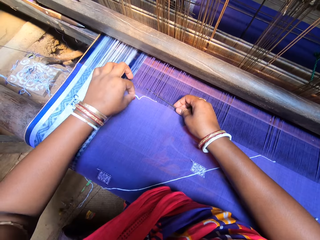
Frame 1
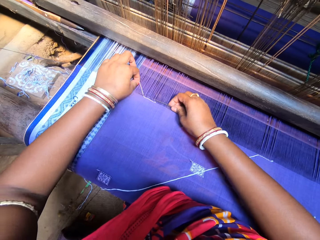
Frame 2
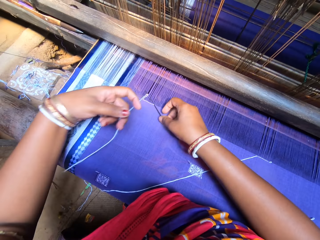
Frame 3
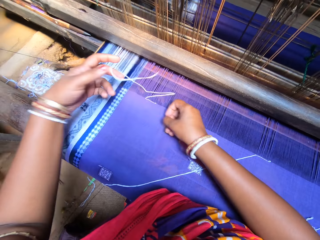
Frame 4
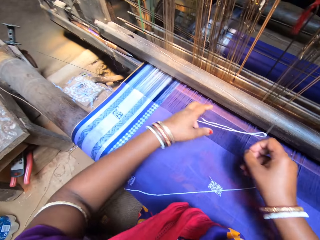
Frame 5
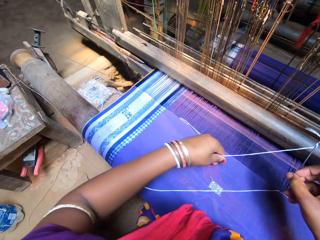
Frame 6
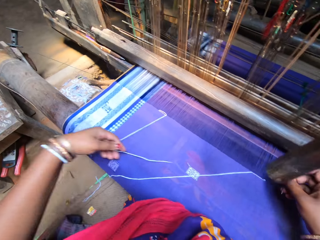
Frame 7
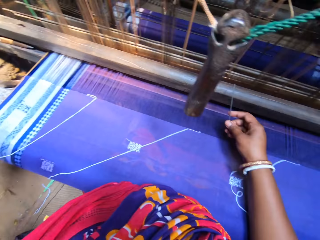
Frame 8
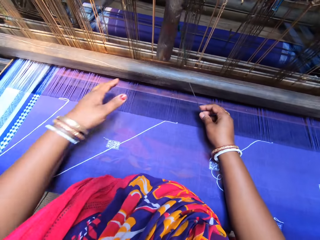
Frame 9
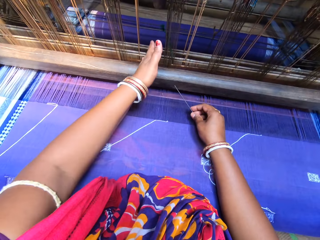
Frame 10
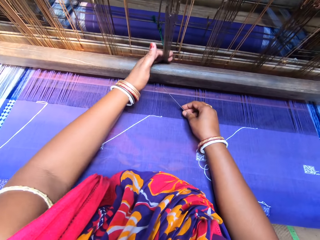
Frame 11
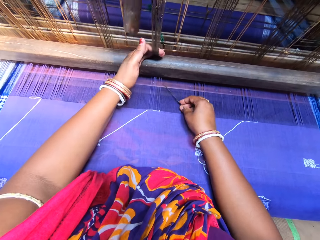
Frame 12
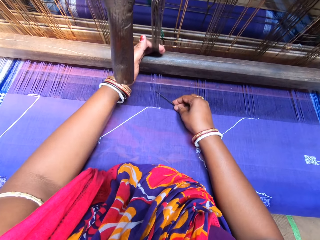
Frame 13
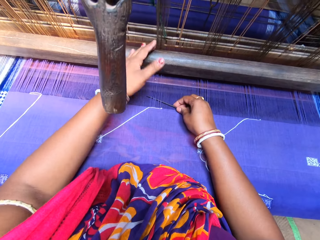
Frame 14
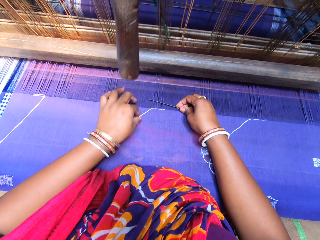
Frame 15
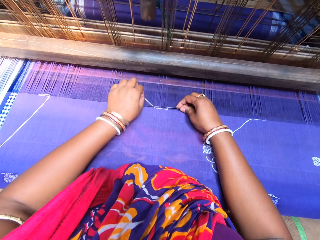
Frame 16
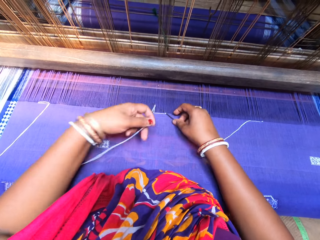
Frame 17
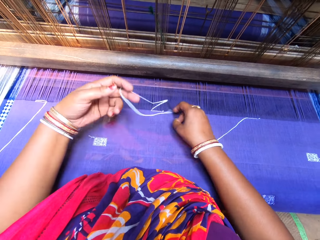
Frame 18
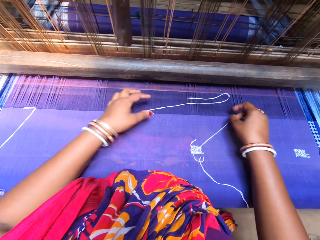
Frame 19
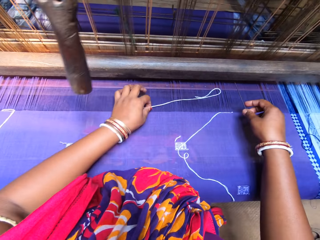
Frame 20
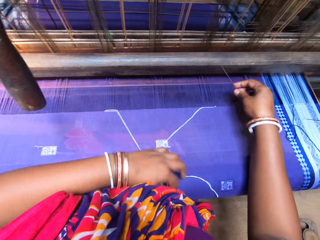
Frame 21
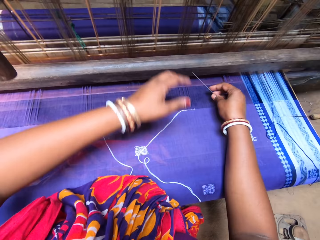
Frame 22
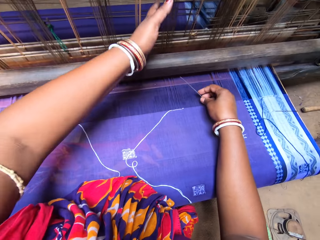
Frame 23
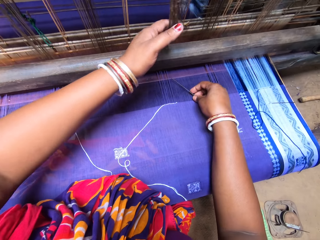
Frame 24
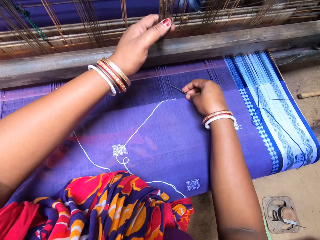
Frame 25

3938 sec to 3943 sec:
The camera wearer grabs the thread with her left hand. She folds the thread with the needle in her right hand. She pulls the thread with her left hand and holds the thread. She pulls the loom heddles with her left hand and holds the threads. She moves the needle behind the fabric thread with her right hand. She grabs the thread with her left hand and holds the thread. She folds the thread with the needle in her right hand. She pulls the thread with her left hand and repositions the thread. She pulls the loom heddles with her left hand and holds the strings.

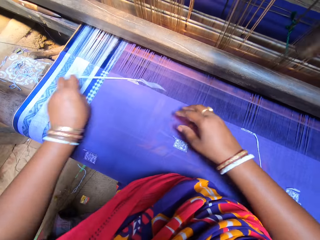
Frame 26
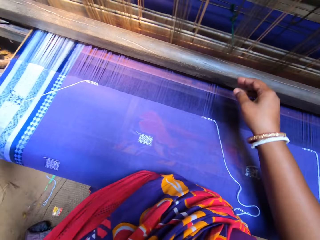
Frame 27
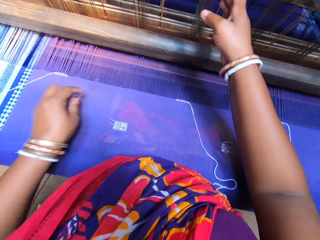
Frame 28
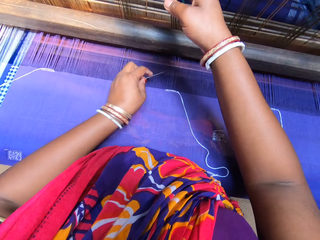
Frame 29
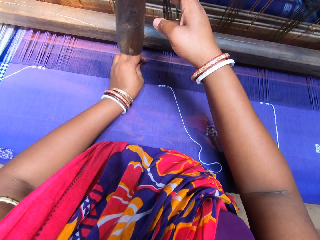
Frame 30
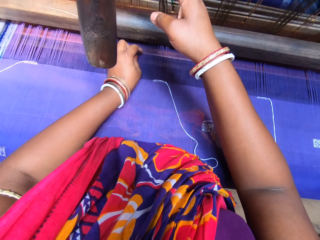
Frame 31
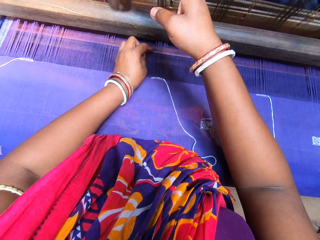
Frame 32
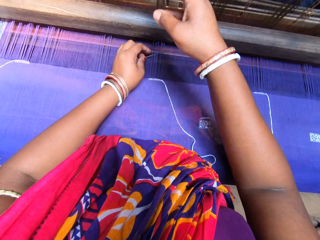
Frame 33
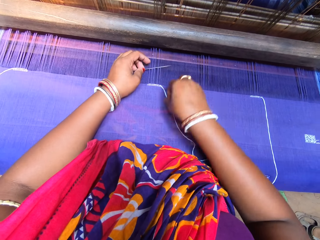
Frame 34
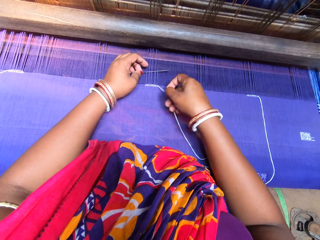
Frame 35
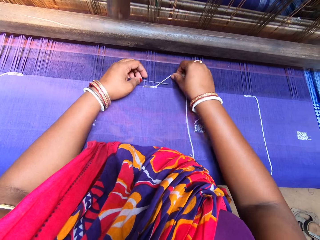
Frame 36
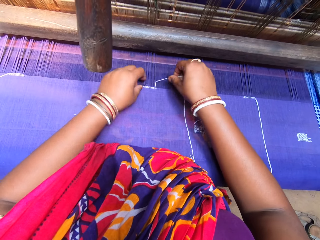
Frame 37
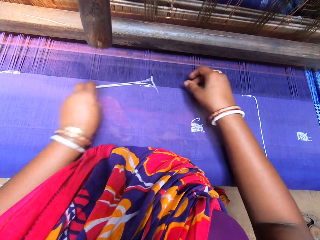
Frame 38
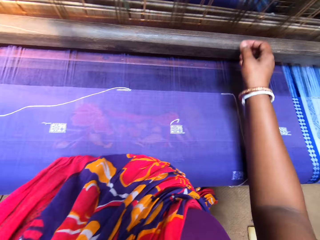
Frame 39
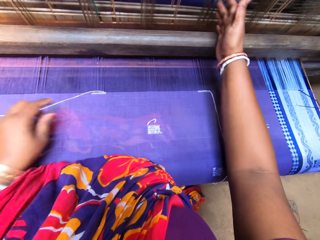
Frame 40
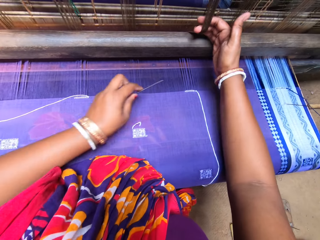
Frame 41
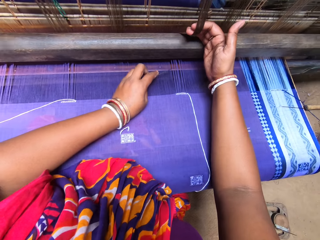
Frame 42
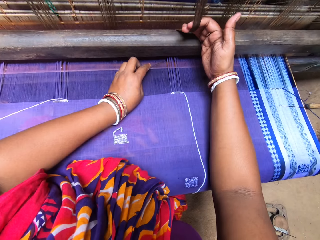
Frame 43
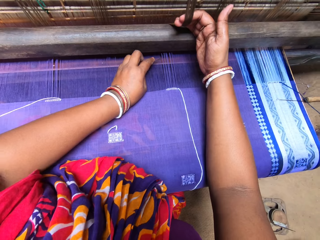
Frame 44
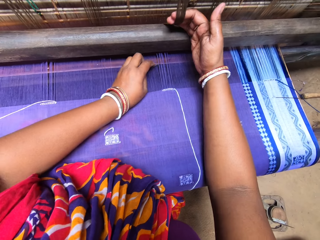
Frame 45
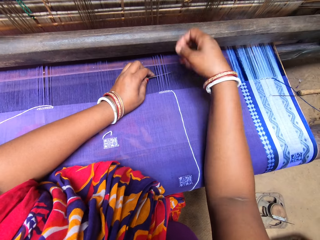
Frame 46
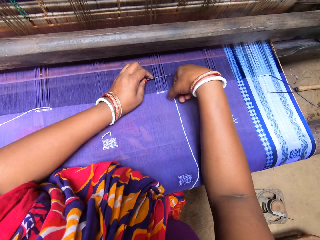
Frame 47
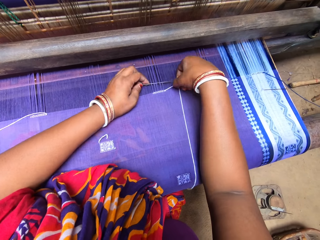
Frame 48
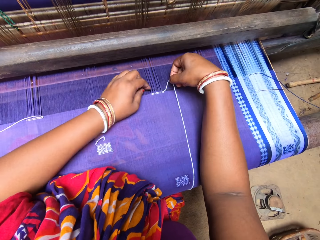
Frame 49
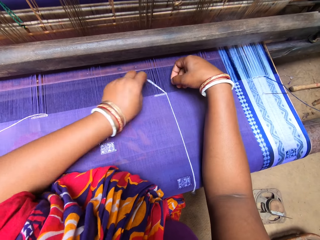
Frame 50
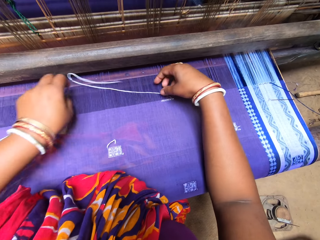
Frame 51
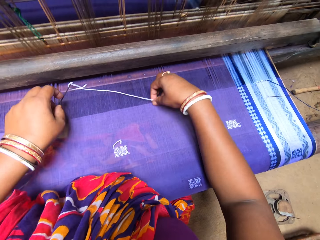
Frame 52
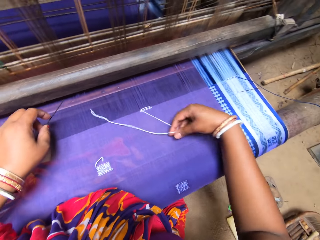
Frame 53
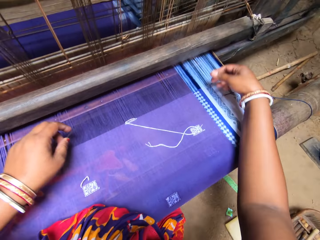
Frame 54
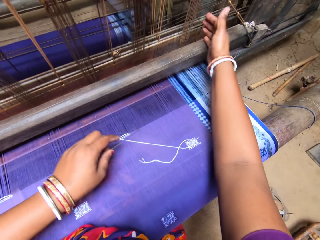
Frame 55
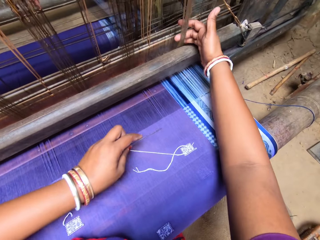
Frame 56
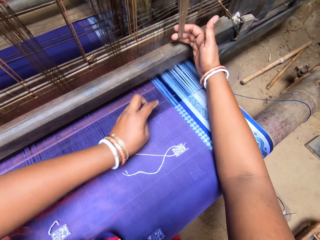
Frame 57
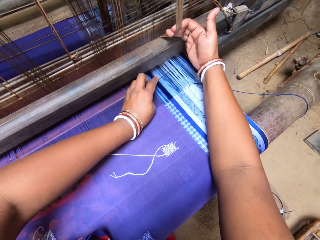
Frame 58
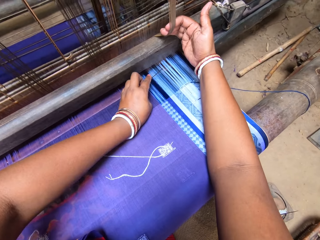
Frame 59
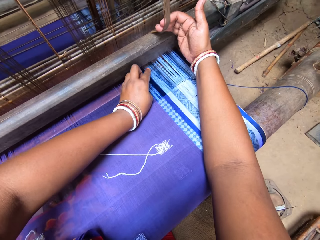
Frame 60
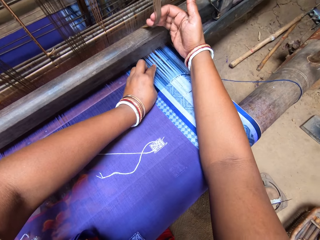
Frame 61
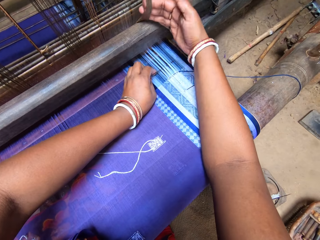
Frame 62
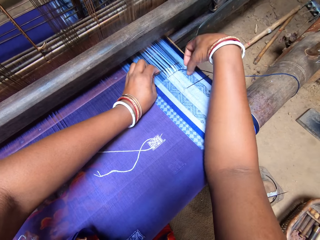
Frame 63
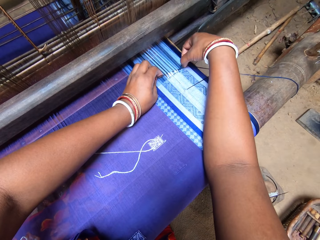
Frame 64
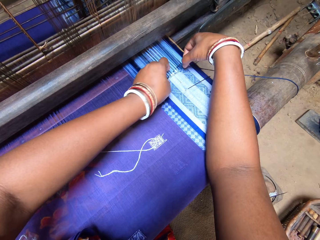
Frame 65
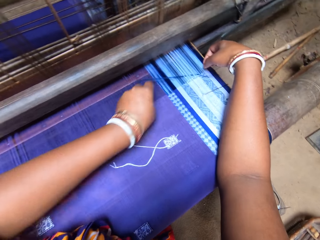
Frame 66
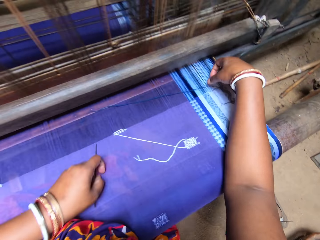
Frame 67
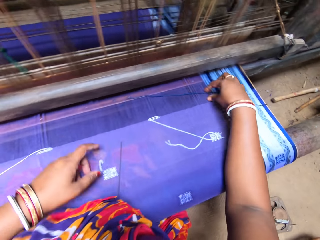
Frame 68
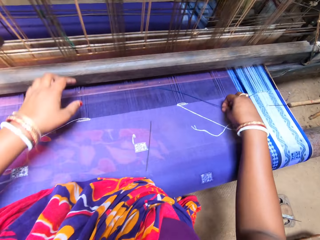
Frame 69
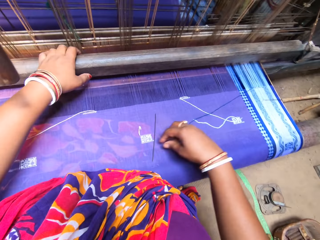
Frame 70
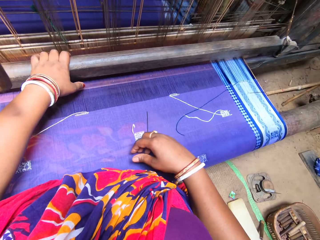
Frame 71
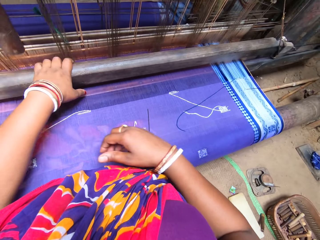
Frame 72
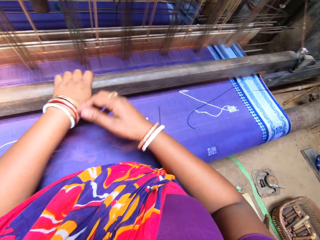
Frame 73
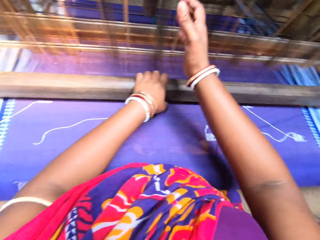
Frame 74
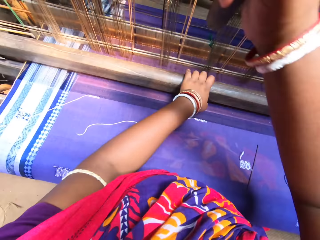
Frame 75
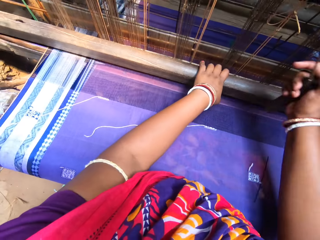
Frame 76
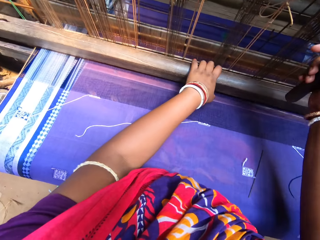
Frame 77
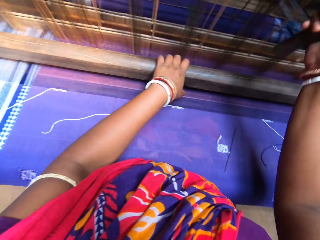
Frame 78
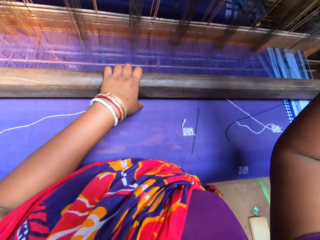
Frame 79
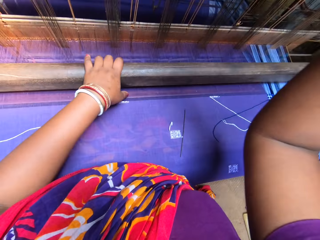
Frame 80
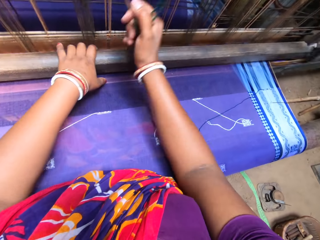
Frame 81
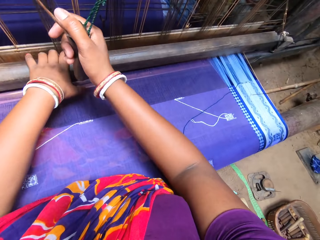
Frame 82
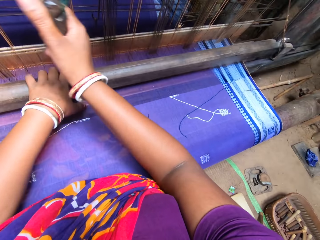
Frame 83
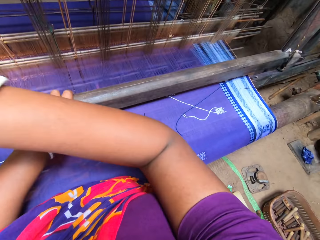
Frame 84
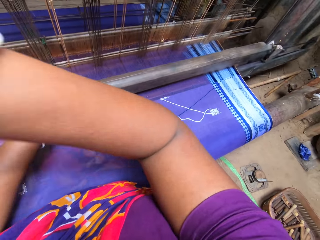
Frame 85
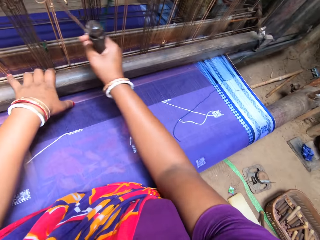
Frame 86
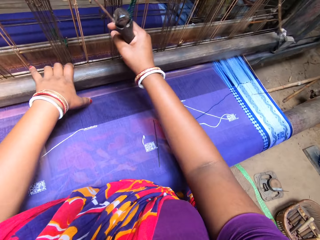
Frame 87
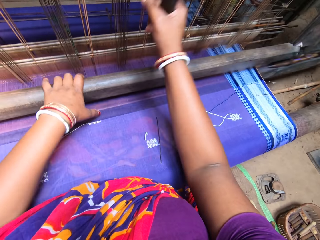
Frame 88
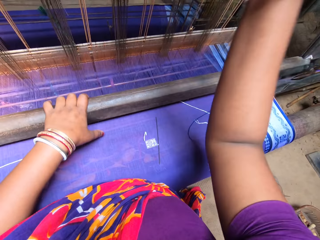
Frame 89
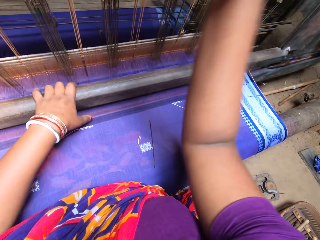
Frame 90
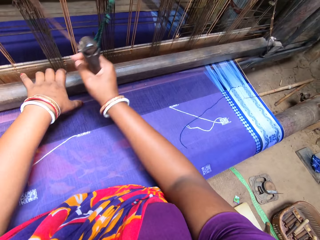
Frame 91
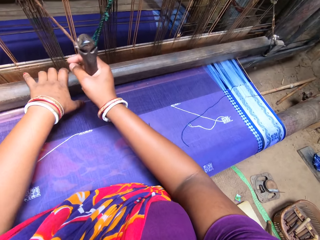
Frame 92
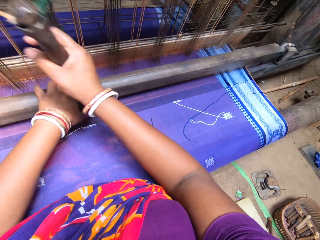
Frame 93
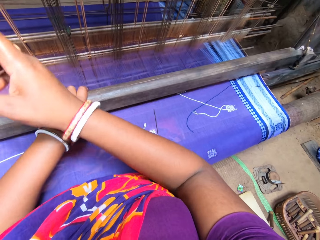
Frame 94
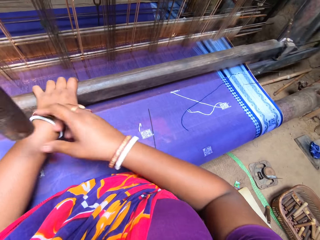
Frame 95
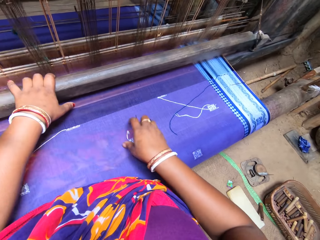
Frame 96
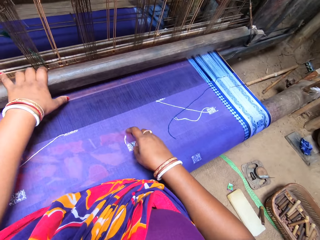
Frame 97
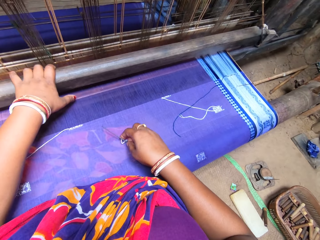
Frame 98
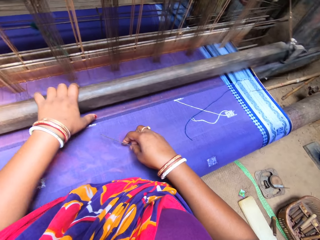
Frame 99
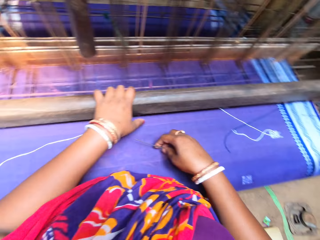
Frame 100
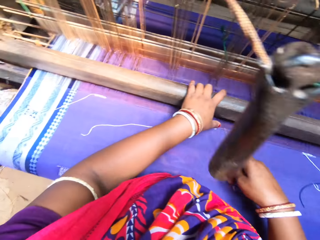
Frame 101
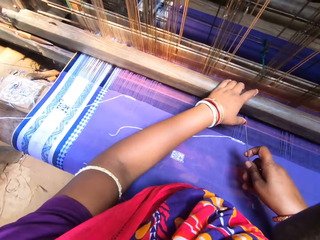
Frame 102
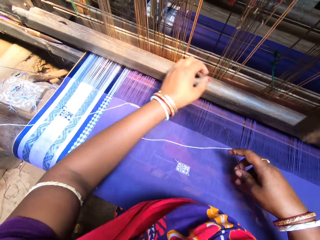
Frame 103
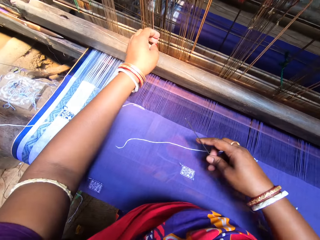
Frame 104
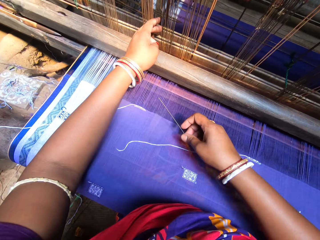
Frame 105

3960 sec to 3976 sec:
The camera wearer folds the thread with the needle in her left hand. She pulls the loom heddles with her right hand and holds the string. She moves the needle behind the fabric thread with her left hand. She grabs the thread with her right hand. She folds the thread with the needle in her left hand. She pulls the loom heddles with her right hand and holds the string. She moves the needle behind the fabric thread with her left hand. She grabs the thread with her right hand. She folds the thread with the needle in her left hand. She pulls the thread with her right hand and repositions the thread. She pulls the loom heddles with her right hand and holds the string. She moves the needle behind the fabric thread with her left hand. She grabs the blue thread with her right hand. She folds the thread with the needle in her left hand. She drops the needle. She repositions the thread and pulls the thread with her right hand. She puts her left hand on the loom bar. She holds the metallic bar. She sews the cloth. She grabs the picking stick of the loom with her right hand. She weaves on the loom with both hands. She holds something. She grabs the needle from the fabric with her right hand.
